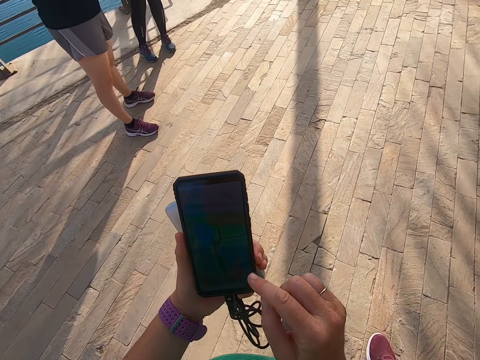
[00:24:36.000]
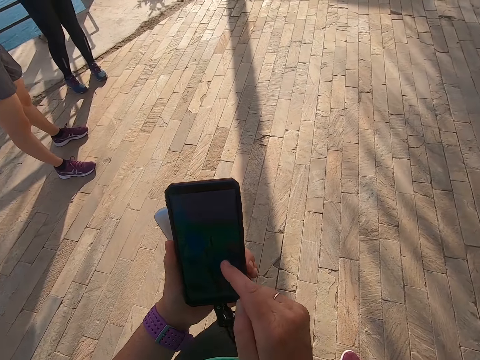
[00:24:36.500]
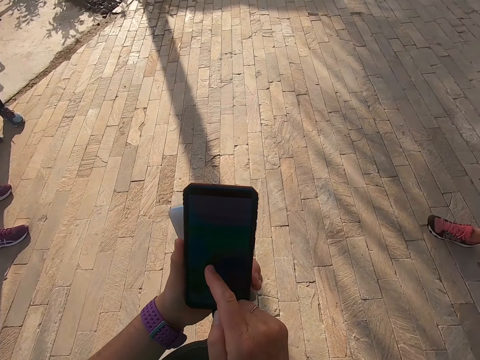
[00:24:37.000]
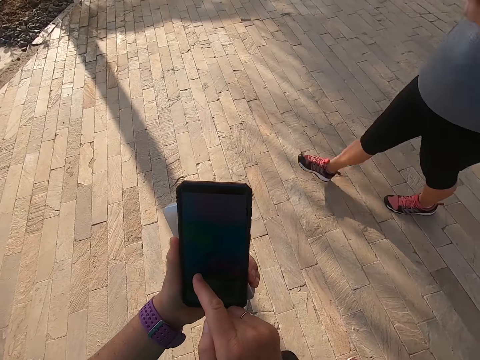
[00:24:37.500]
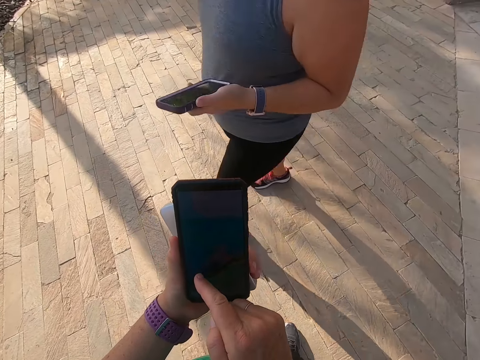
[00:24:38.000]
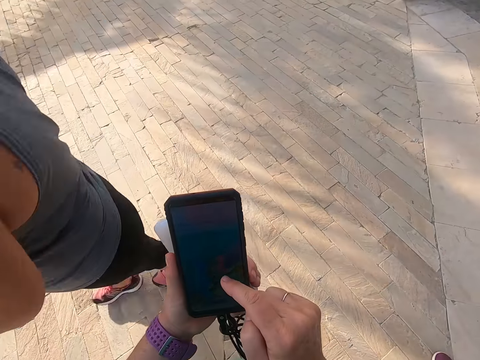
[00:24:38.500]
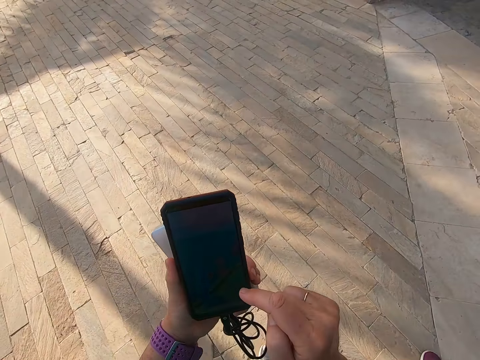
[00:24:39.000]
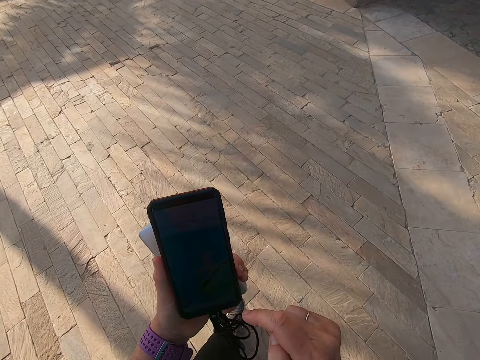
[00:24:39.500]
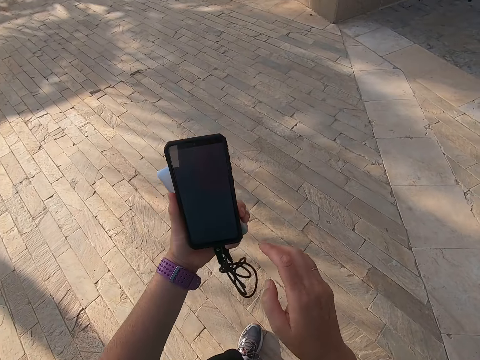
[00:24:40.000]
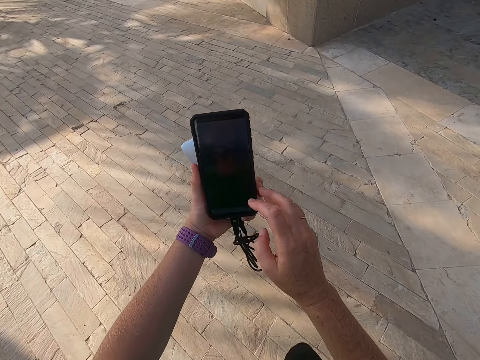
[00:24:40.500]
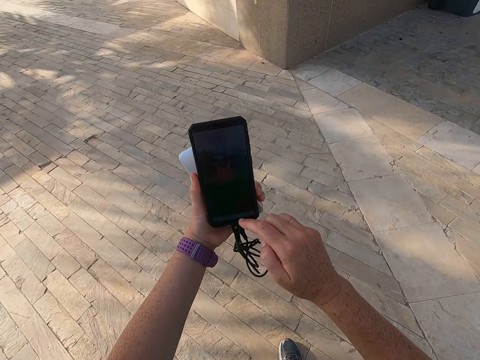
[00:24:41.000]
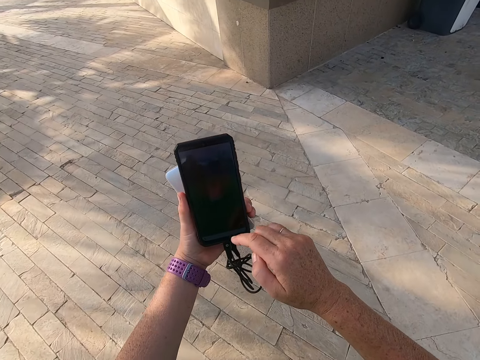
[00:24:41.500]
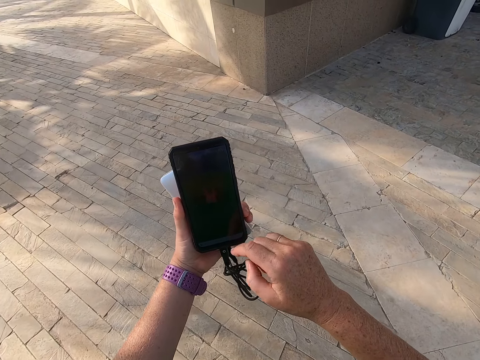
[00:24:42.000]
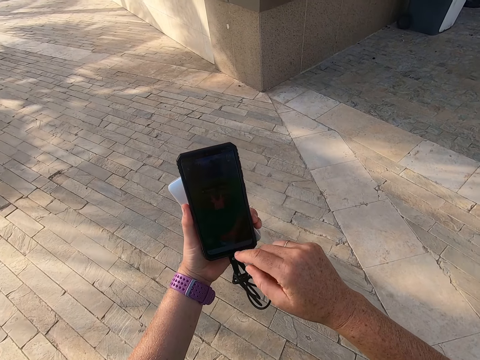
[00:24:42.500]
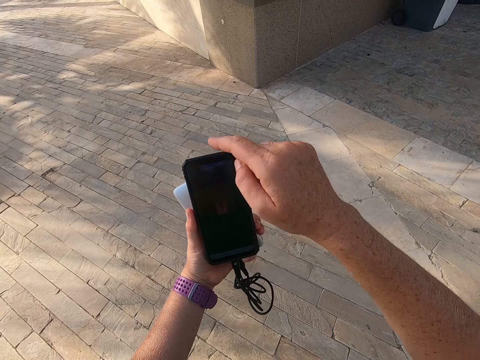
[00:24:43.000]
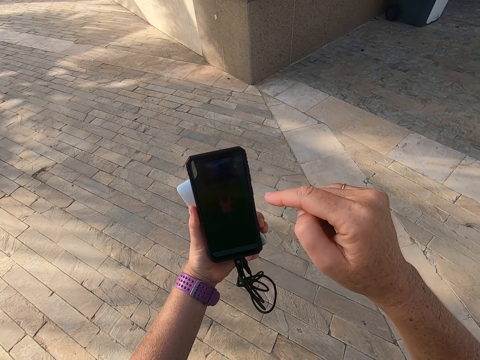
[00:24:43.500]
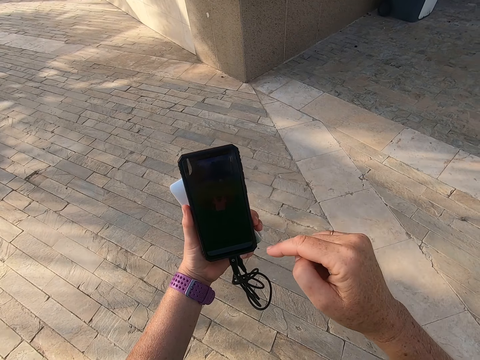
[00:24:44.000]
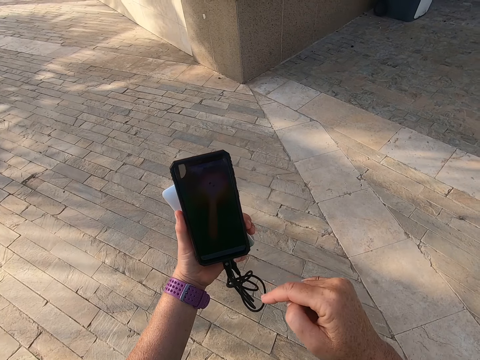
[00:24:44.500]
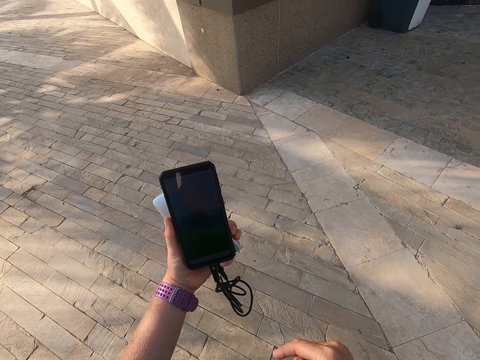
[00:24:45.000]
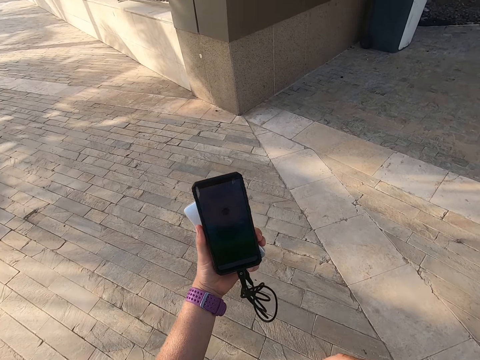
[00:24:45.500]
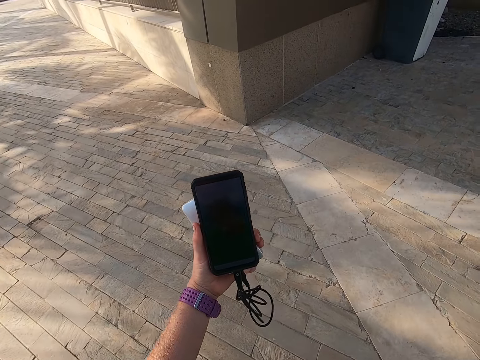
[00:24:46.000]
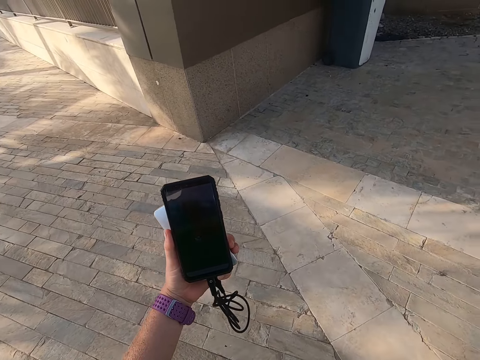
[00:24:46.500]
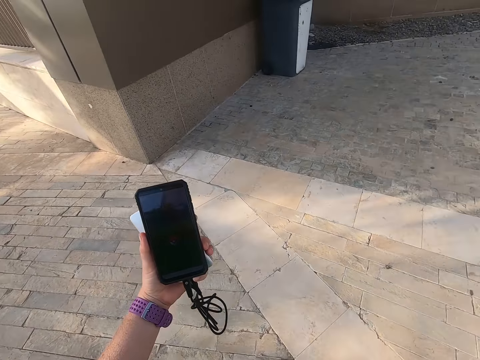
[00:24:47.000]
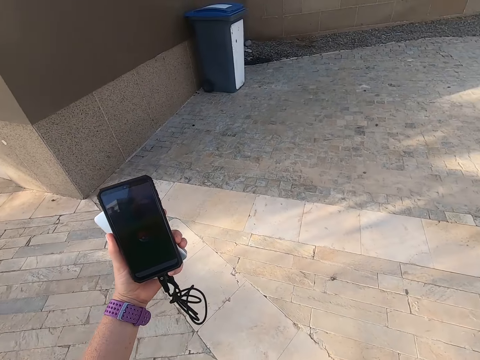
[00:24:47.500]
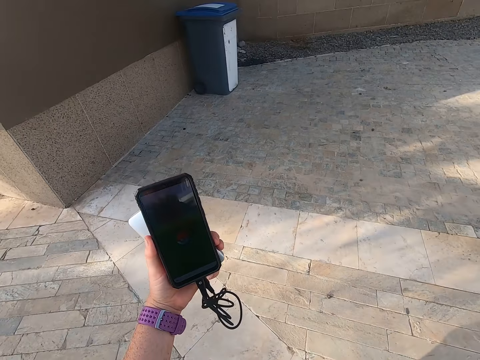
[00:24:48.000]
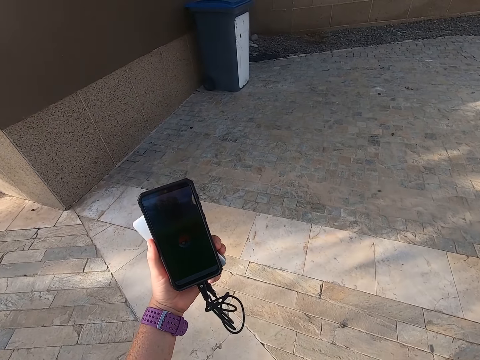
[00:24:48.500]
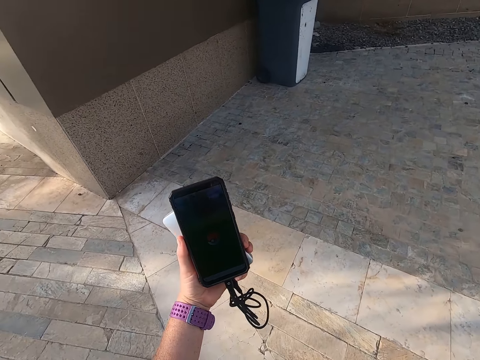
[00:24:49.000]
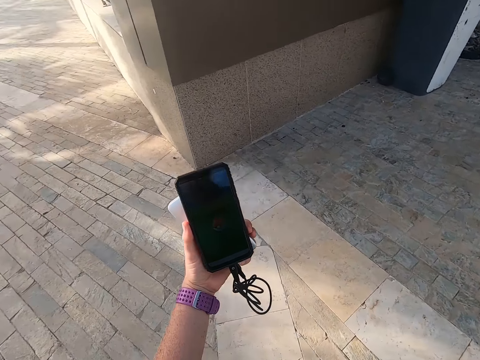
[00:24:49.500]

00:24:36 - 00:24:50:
The camera wearer scrolls the phone. They touch a screen. A man walks around the road. The camera wearer scrolls the phone. They take a selfie. They look on the phone. They scroll the phone. They touch the screen. They look on the phone. They take a selfie. They walk on the road.

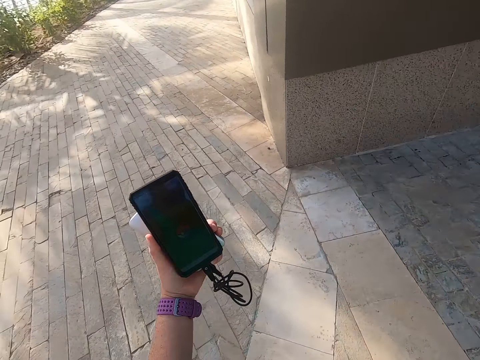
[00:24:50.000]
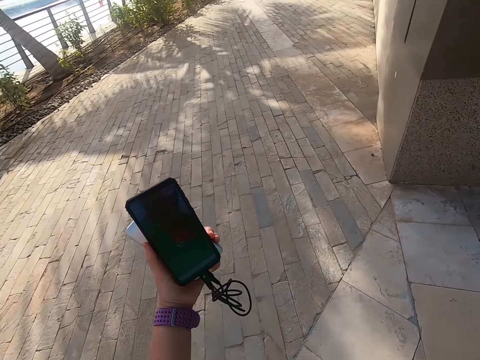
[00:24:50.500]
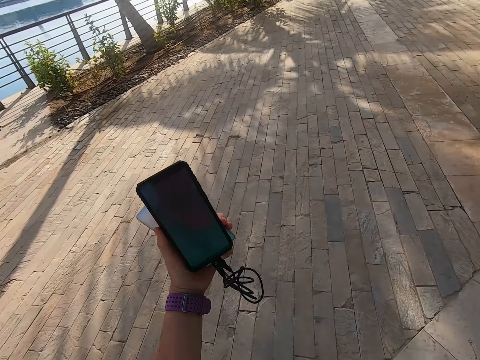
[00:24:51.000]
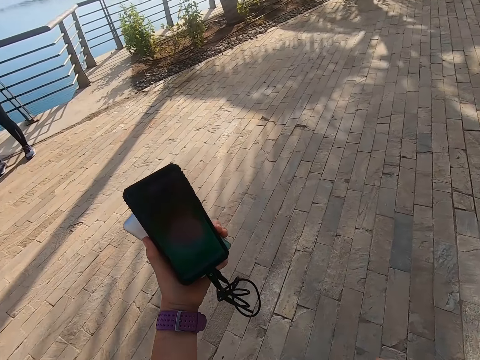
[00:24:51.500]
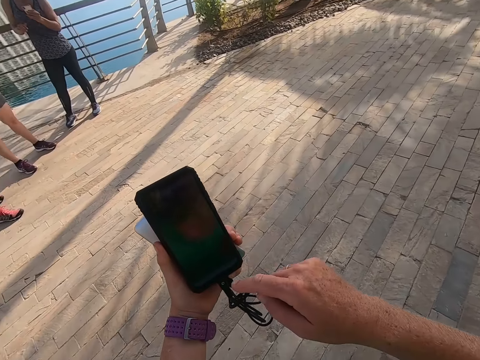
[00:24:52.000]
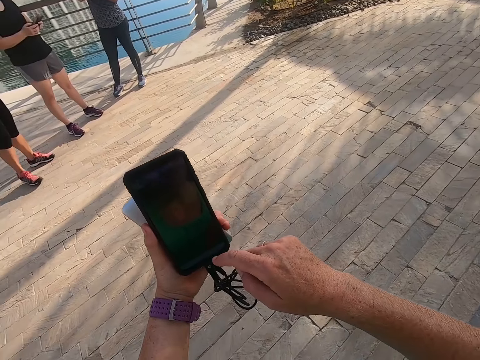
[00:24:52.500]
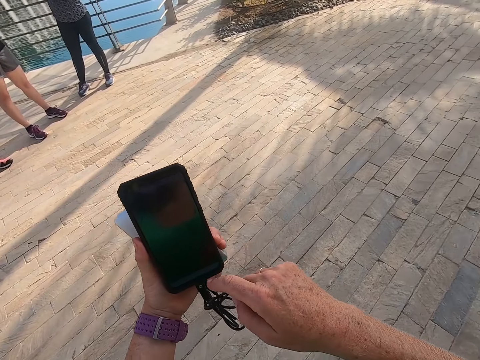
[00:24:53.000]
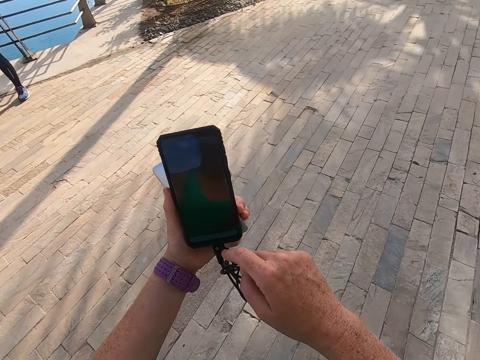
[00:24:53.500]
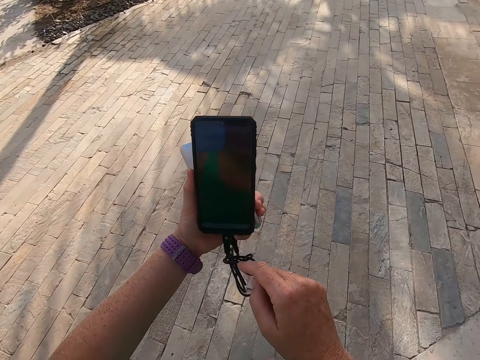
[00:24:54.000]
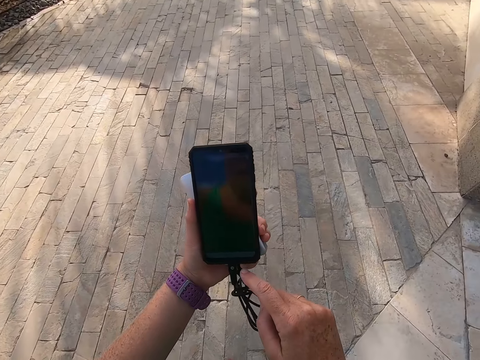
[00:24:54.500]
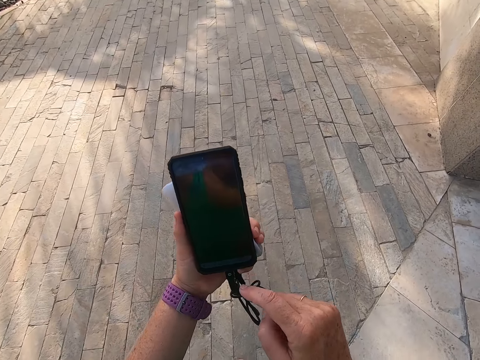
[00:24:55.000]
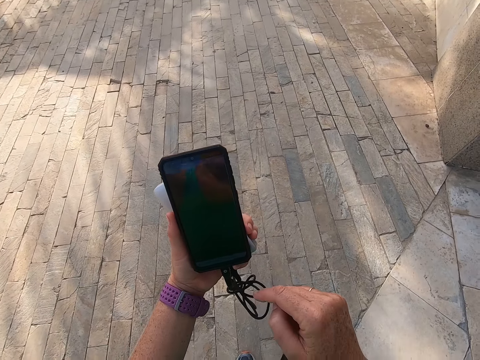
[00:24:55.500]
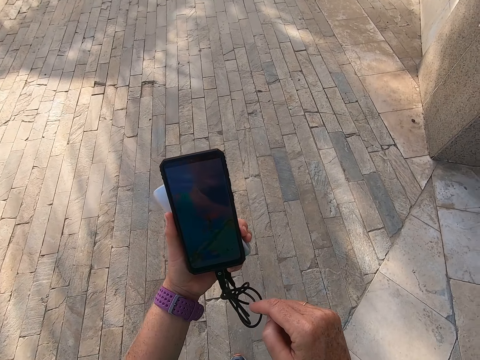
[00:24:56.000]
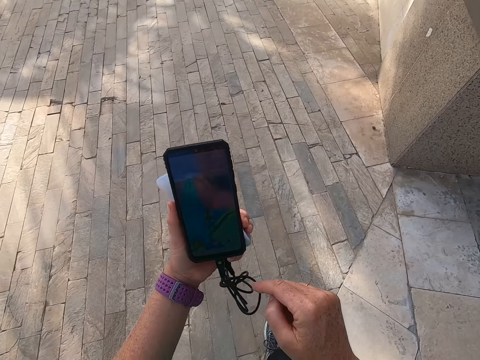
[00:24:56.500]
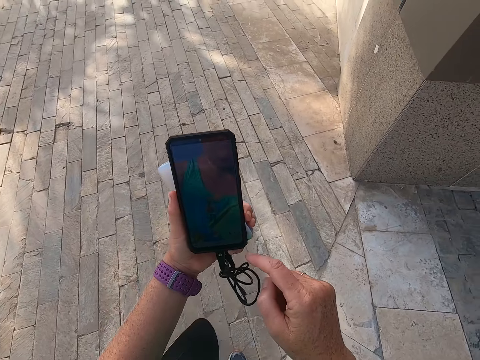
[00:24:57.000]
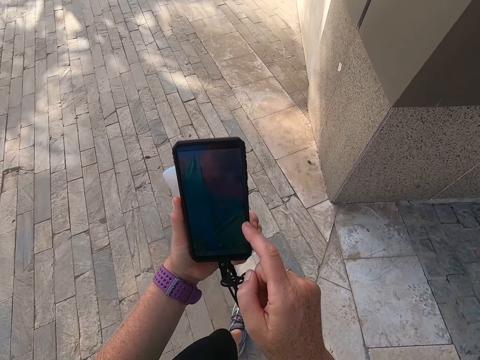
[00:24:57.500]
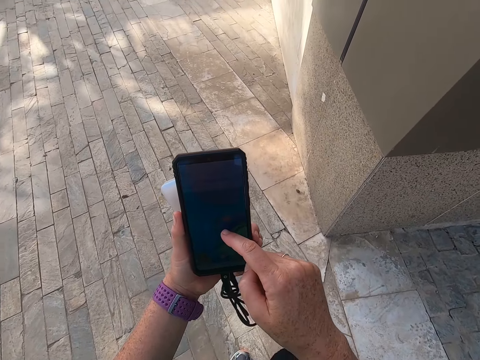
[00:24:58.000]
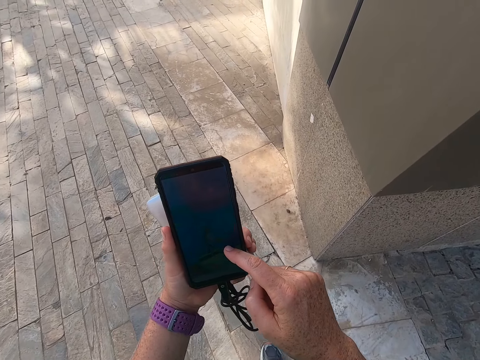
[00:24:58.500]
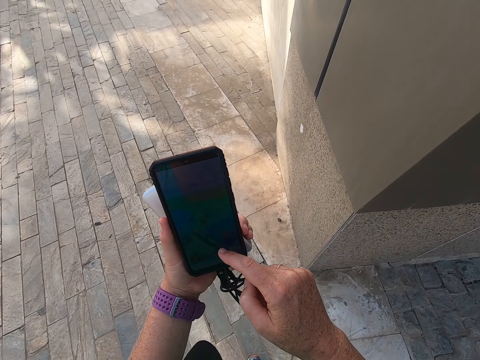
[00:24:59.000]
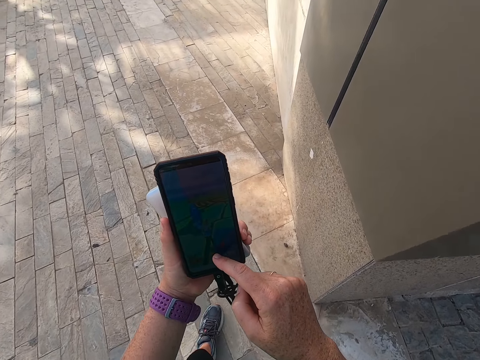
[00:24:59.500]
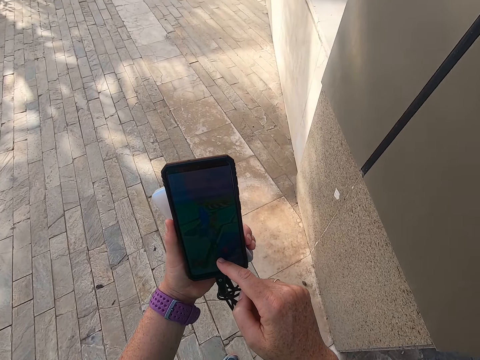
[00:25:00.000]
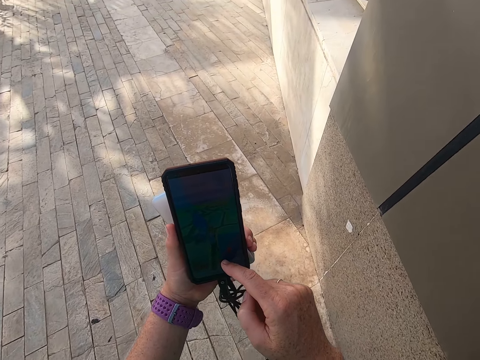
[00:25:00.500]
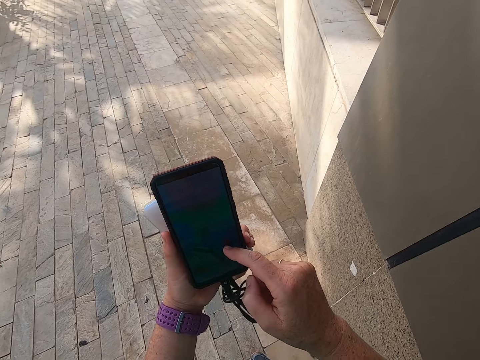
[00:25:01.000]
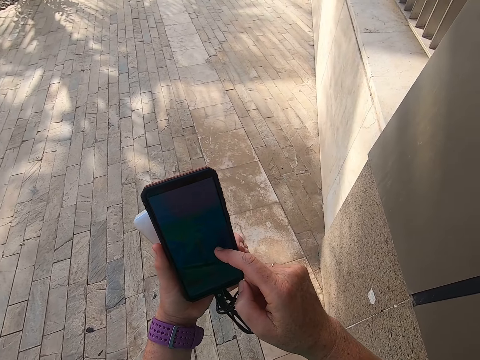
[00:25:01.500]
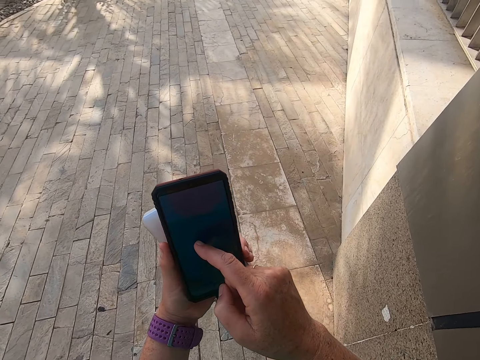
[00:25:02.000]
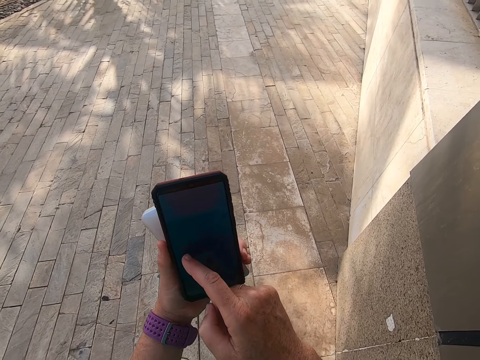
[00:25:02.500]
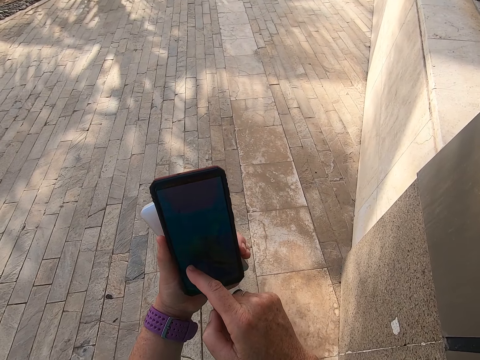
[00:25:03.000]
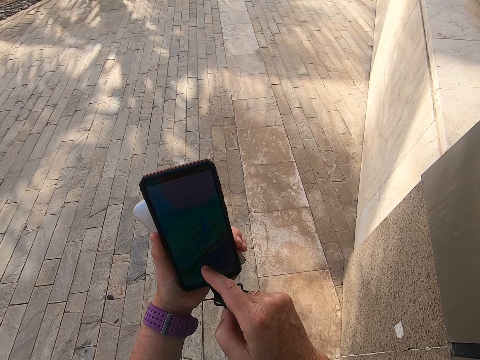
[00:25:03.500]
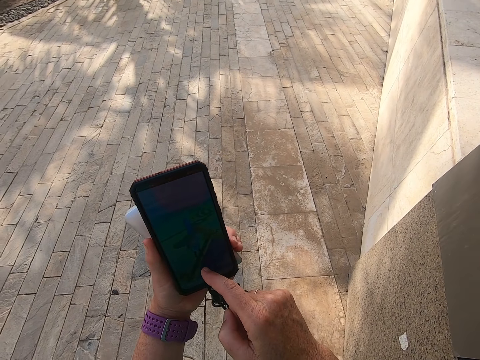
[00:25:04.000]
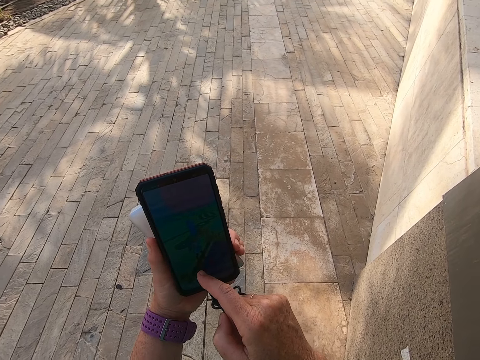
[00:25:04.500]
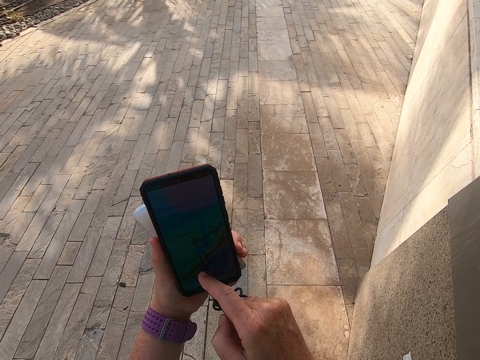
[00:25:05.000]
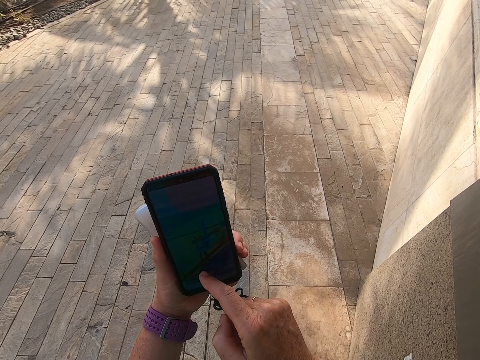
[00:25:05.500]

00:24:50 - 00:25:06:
The camera wearer touches a screen. They look on the phone. They scroll the phone. They look on the phone. They scroll the phone. They walk on the road. They scroll the phone. They walk on the road. They scroll the phone. They take a selfie. They hold the phone.
